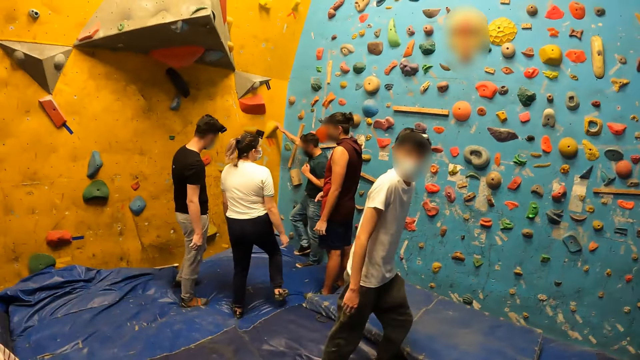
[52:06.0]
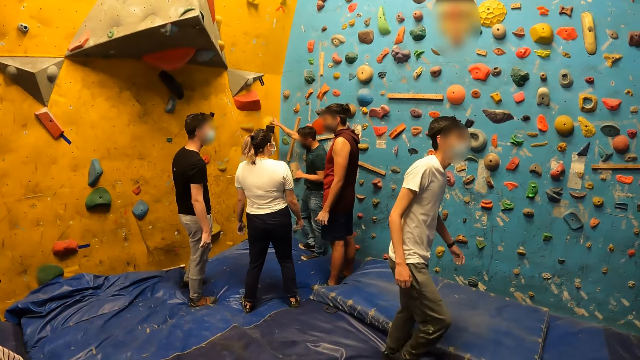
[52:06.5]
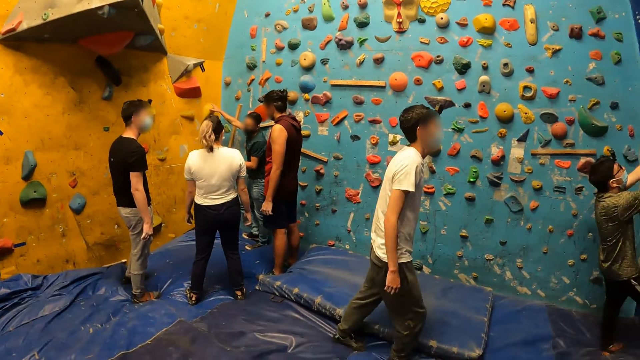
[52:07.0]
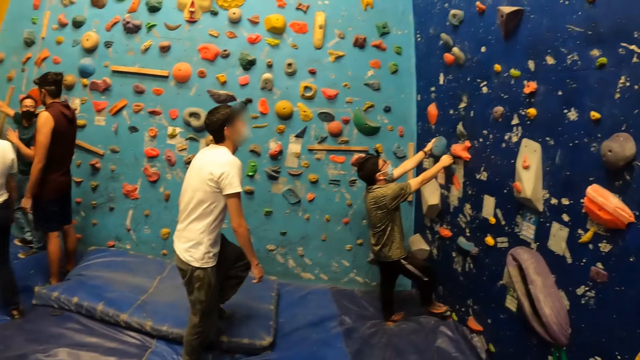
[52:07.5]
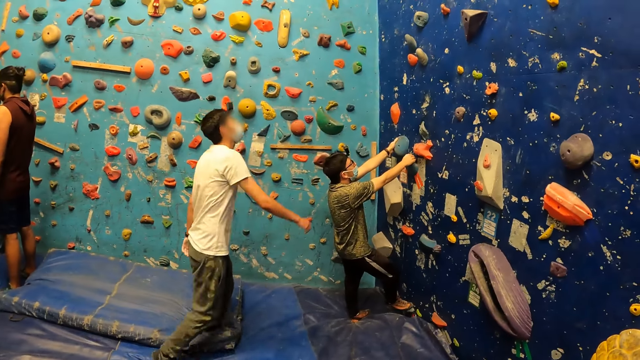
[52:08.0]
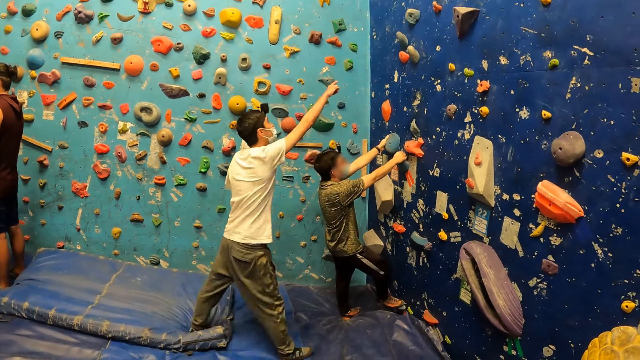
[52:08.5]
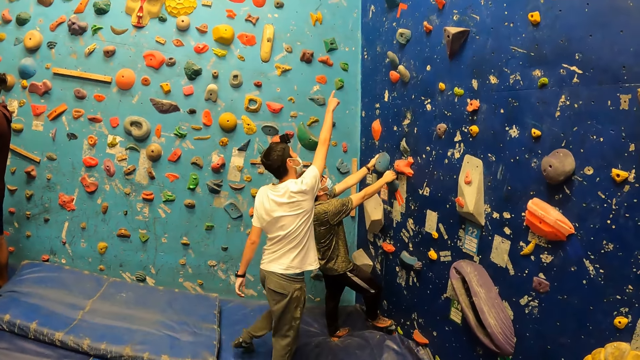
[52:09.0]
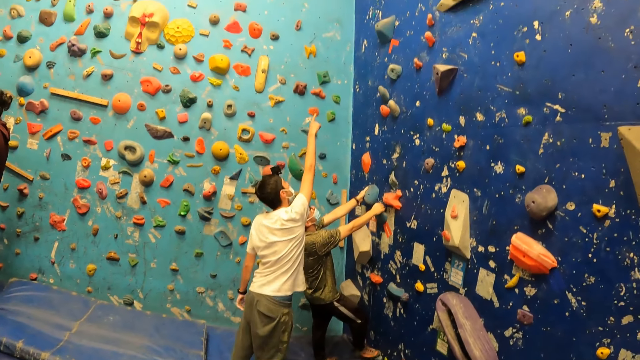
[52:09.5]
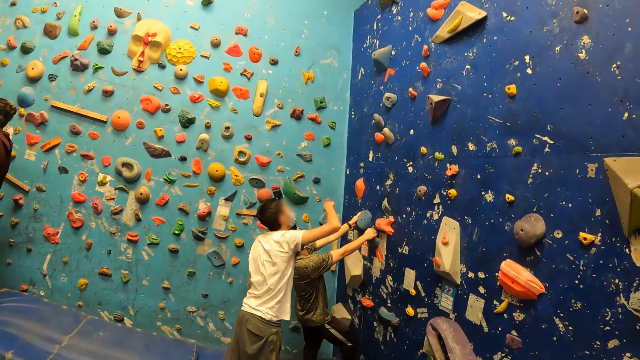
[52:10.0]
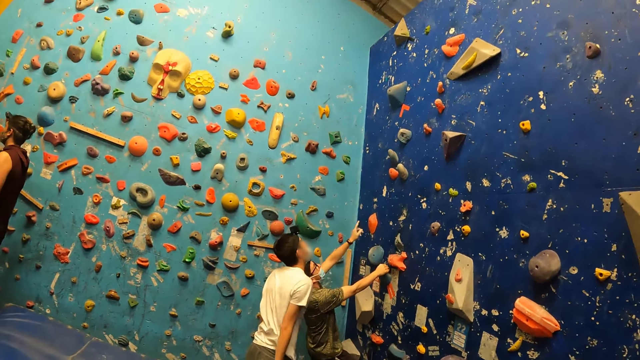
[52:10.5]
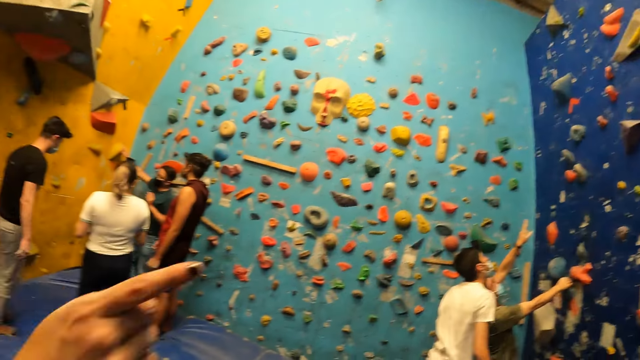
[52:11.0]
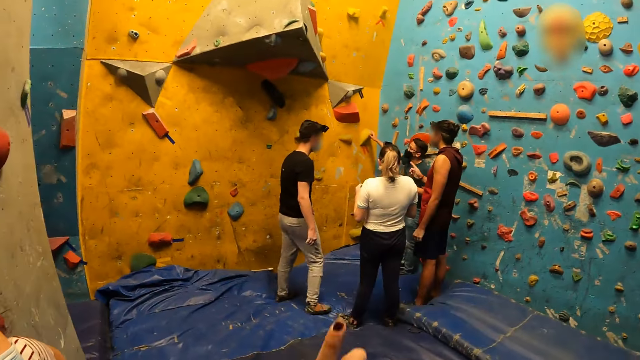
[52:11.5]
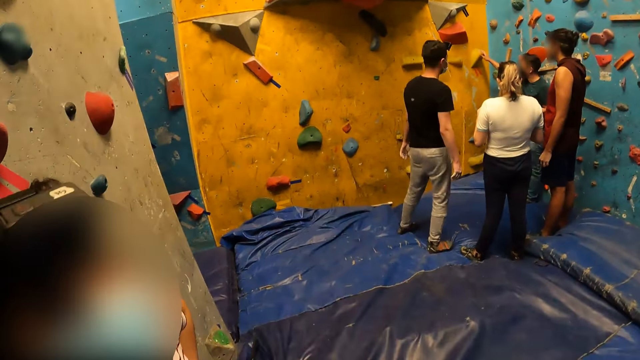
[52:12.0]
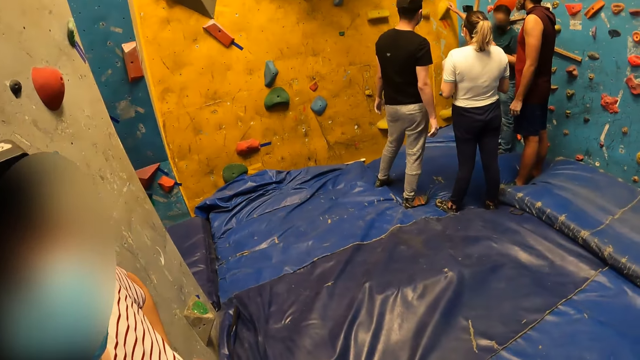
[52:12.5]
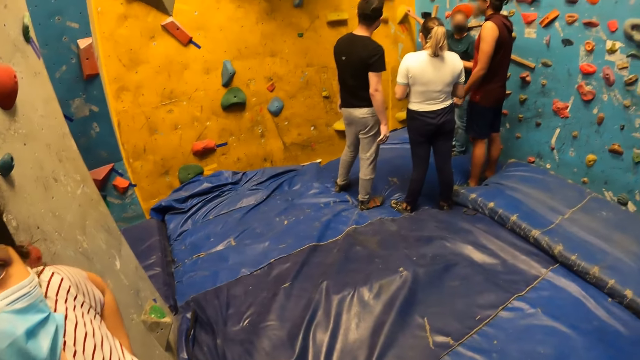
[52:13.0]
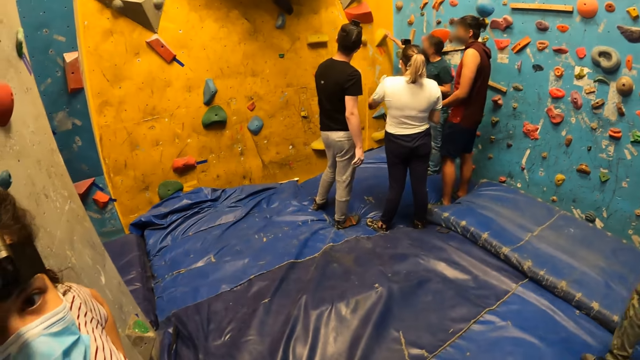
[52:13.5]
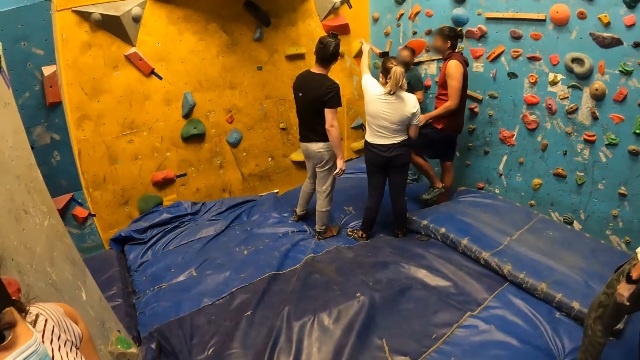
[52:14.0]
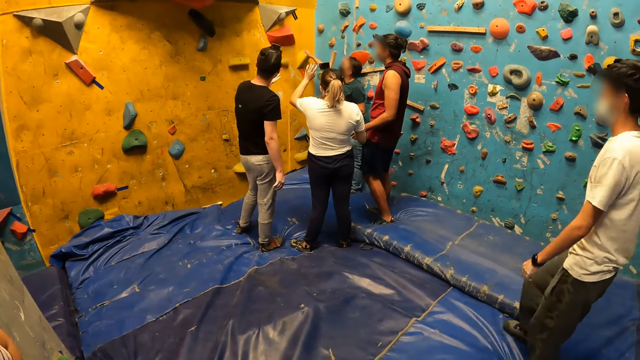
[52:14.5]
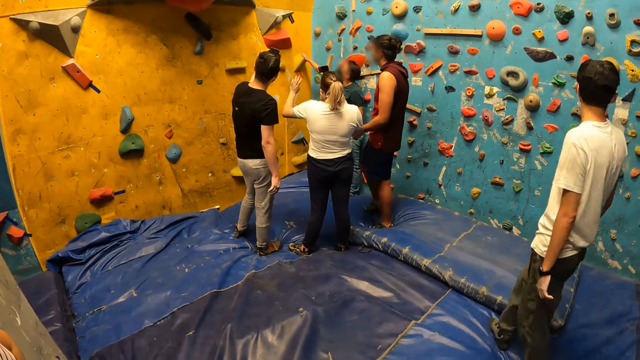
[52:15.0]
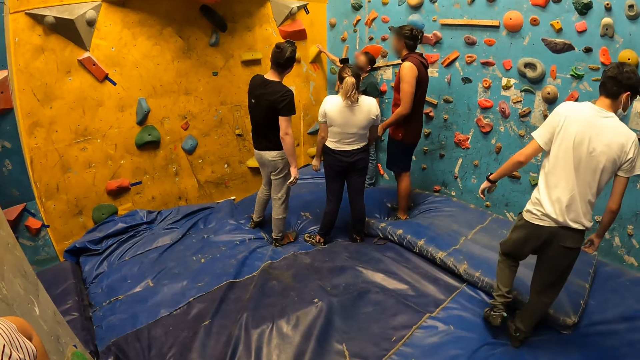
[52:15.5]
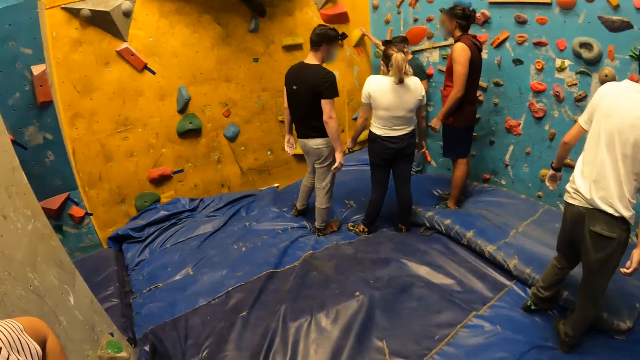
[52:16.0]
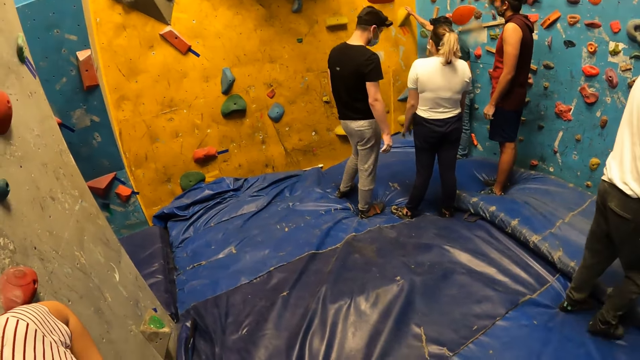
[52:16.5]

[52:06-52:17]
The camera wearer interacts with a person.

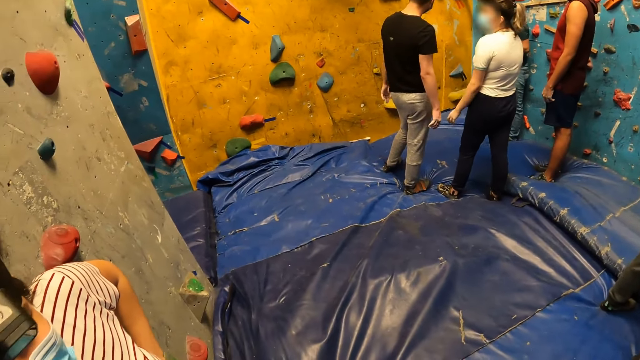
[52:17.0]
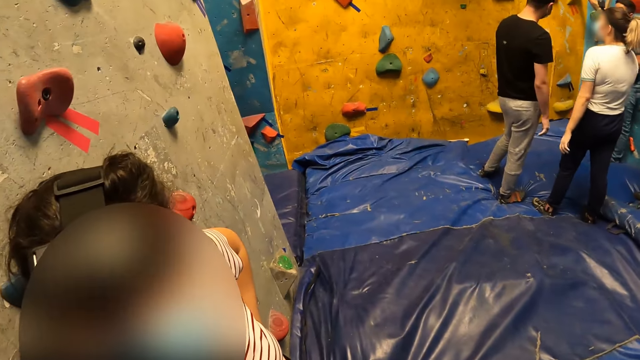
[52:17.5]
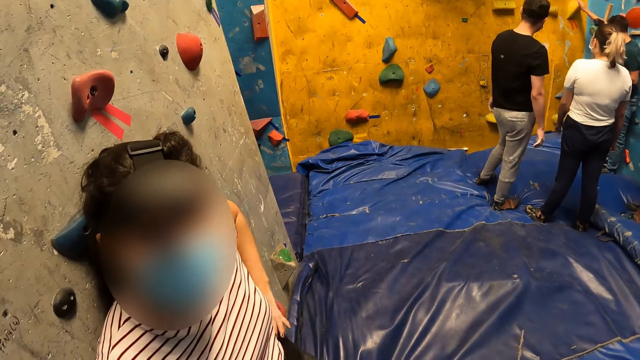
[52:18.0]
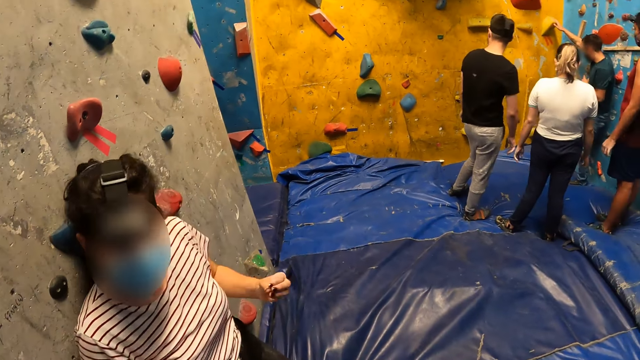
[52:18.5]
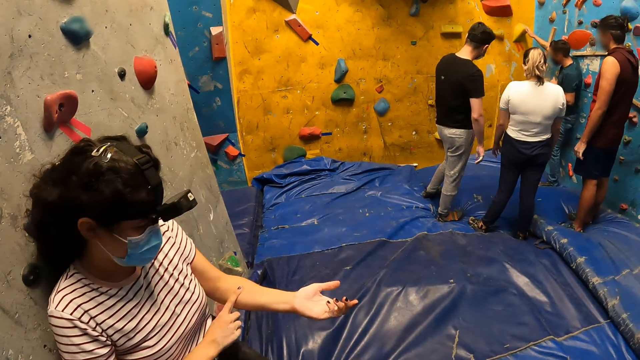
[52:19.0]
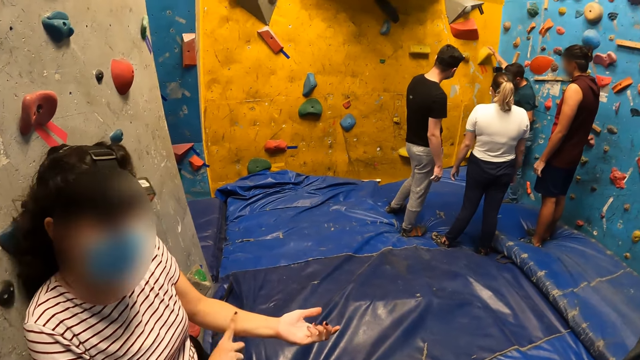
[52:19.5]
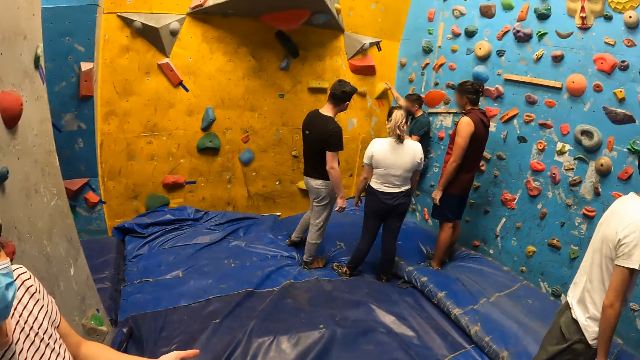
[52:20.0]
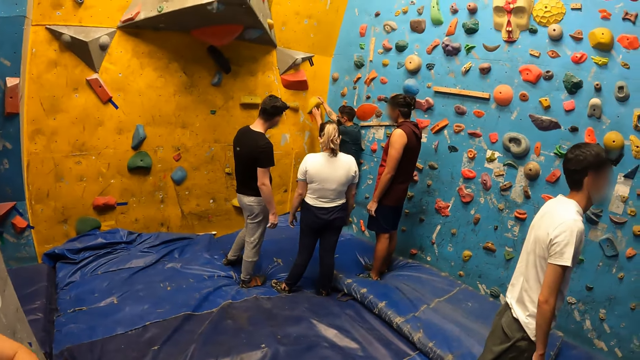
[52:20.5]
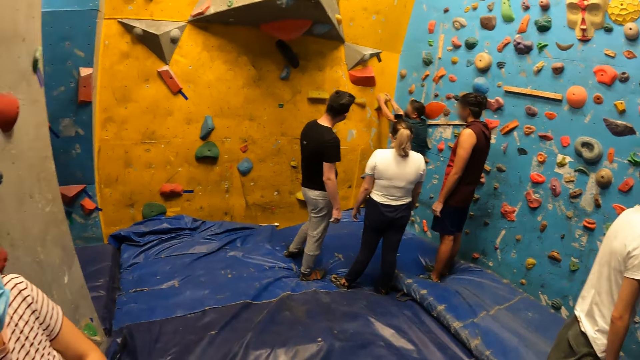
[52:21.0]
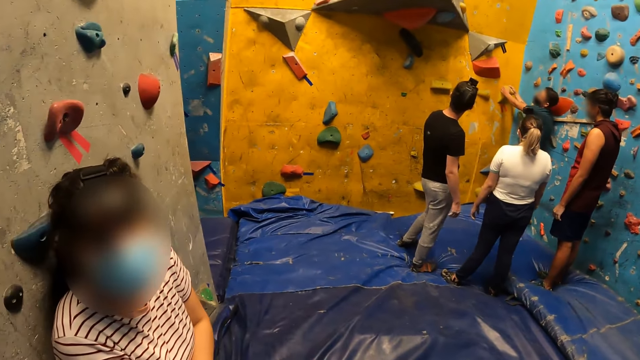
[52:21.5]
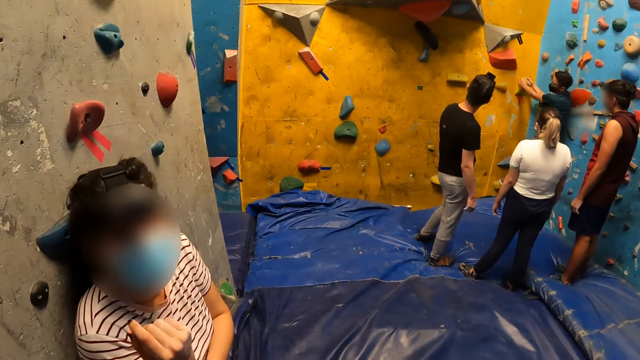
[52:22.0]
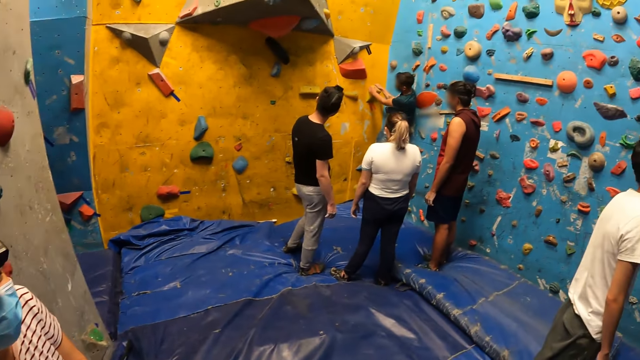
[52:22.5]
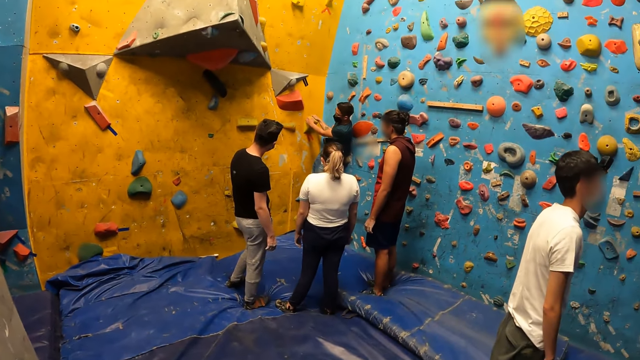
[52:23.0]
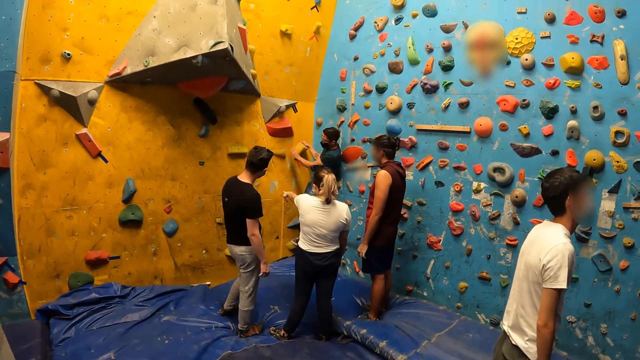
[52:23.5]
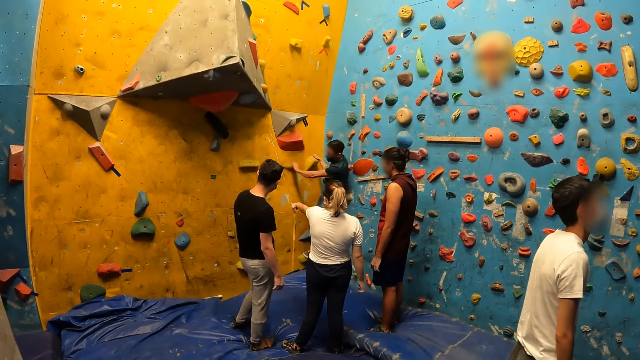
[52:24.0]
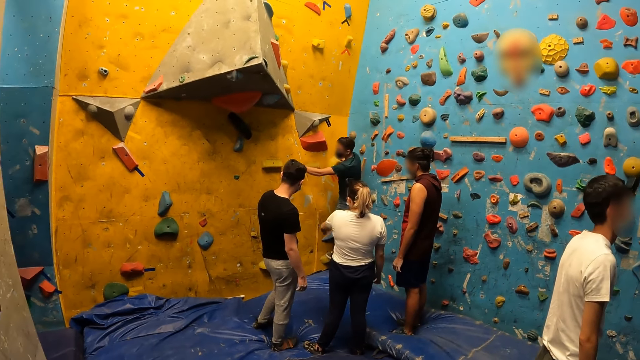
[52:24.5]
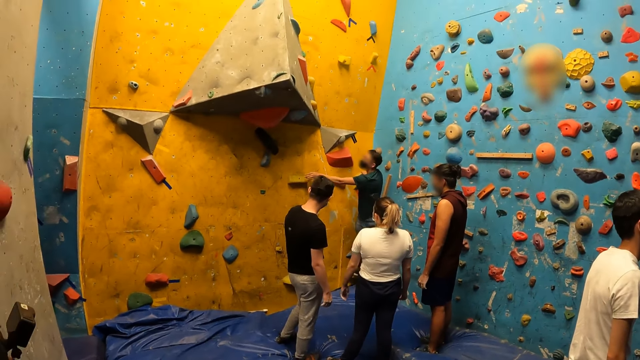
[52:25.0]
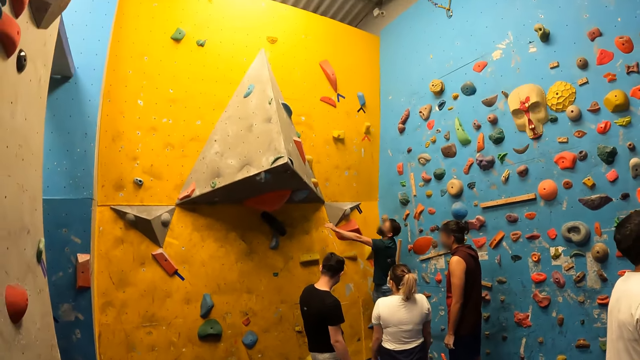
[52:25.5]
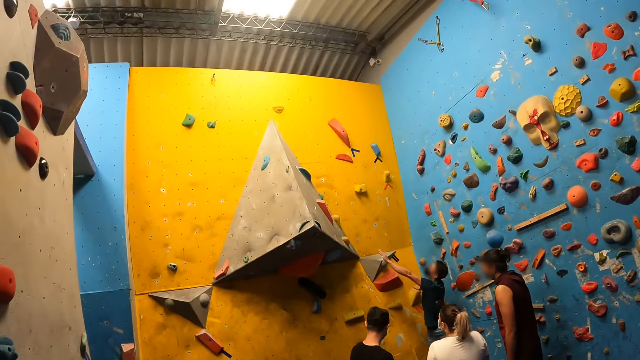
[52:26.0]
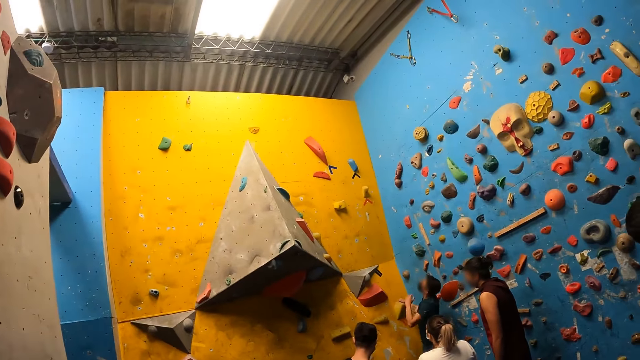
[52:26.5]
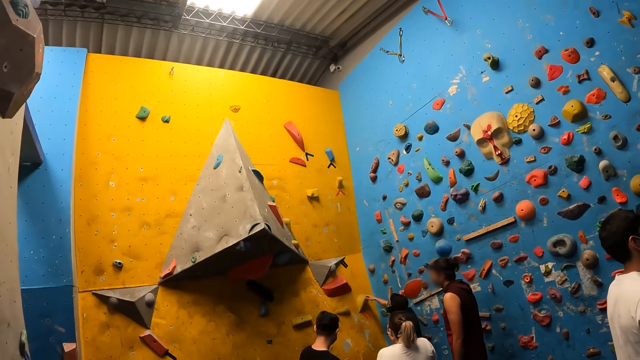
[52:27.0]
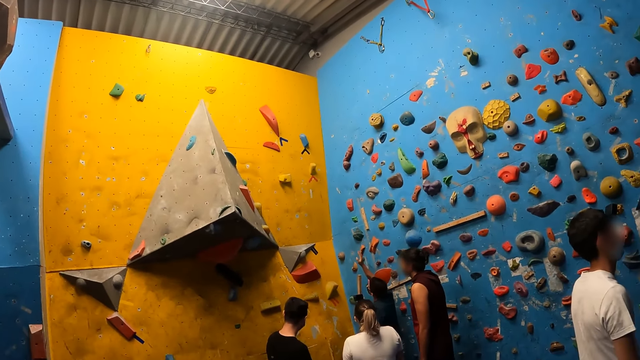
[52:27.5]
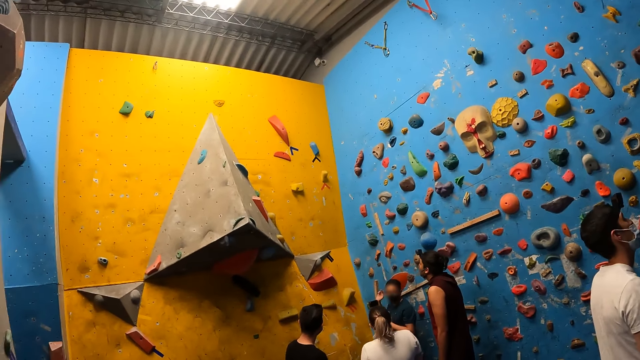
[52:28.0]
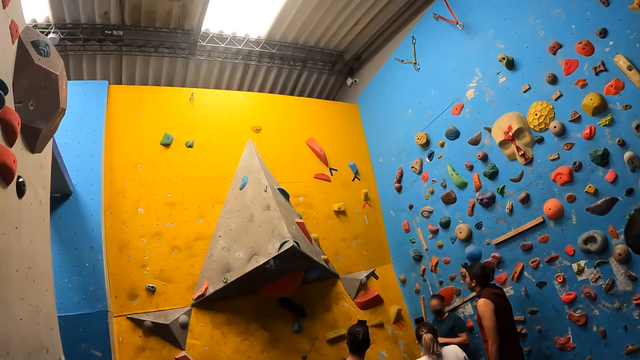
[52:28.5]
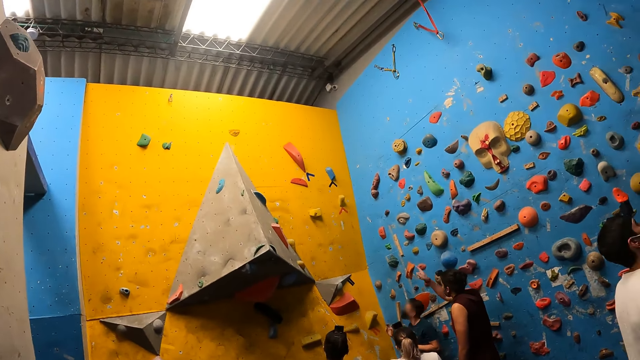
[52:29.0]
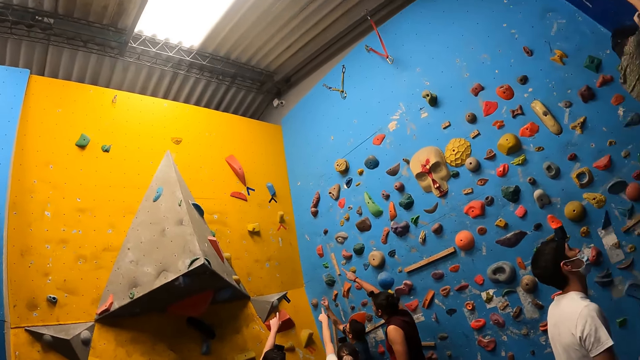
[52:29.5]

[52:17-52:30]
The woman touches her left wrist with her right index finger. The camera wearer looks around.
